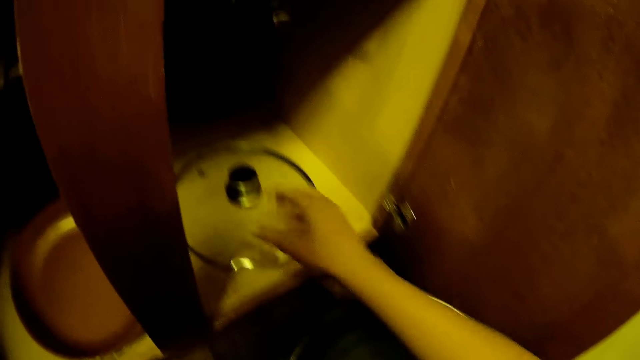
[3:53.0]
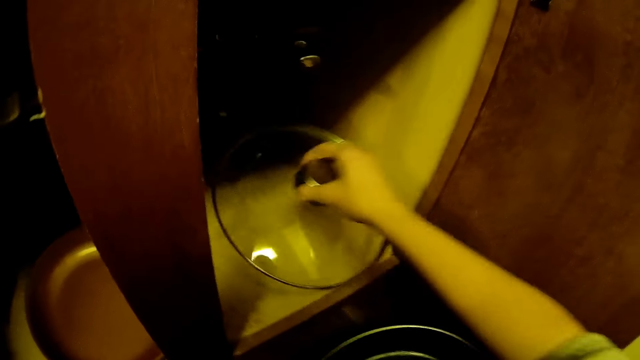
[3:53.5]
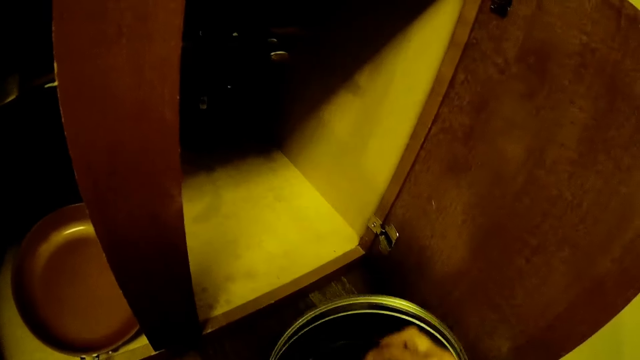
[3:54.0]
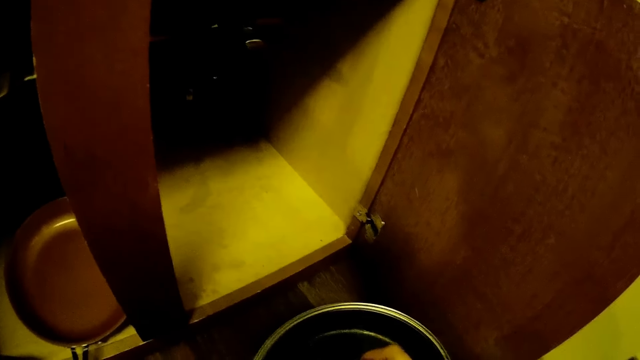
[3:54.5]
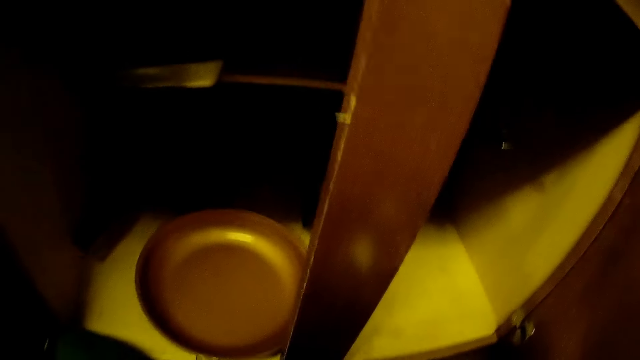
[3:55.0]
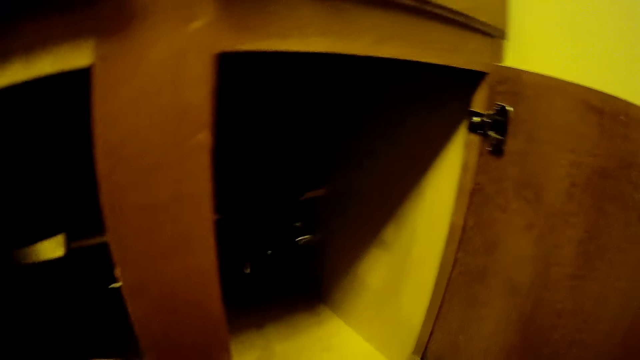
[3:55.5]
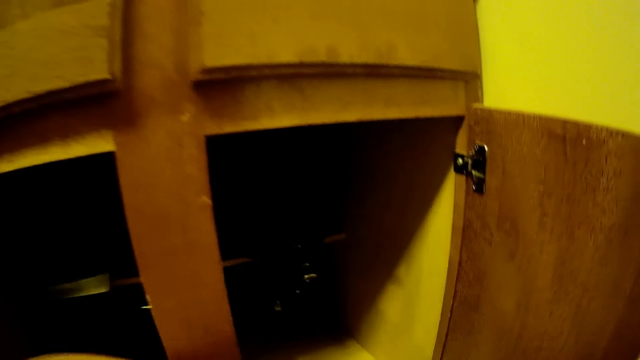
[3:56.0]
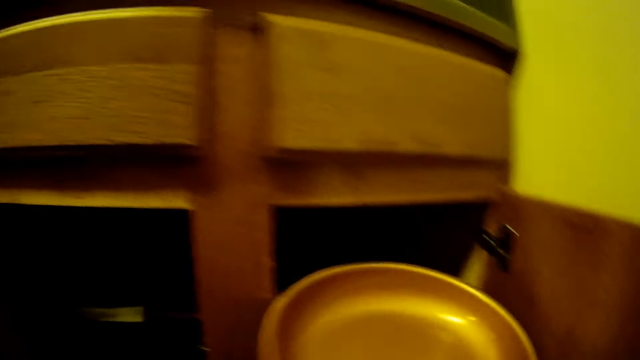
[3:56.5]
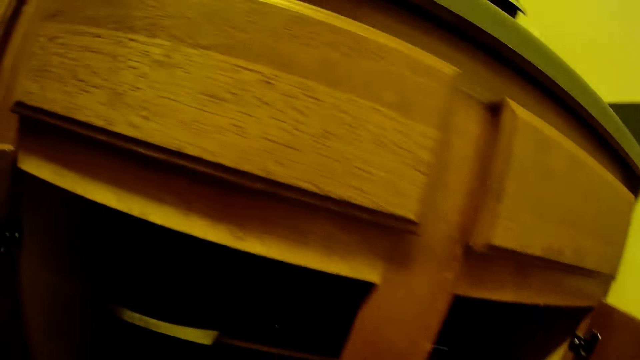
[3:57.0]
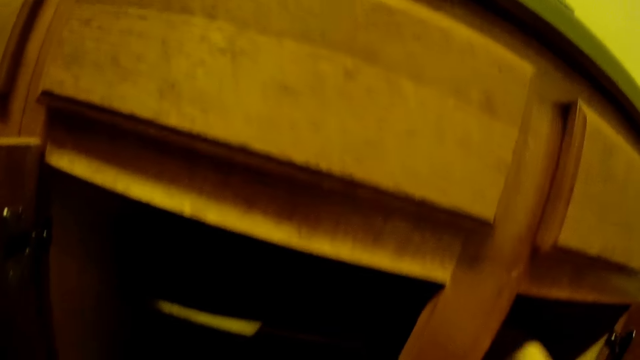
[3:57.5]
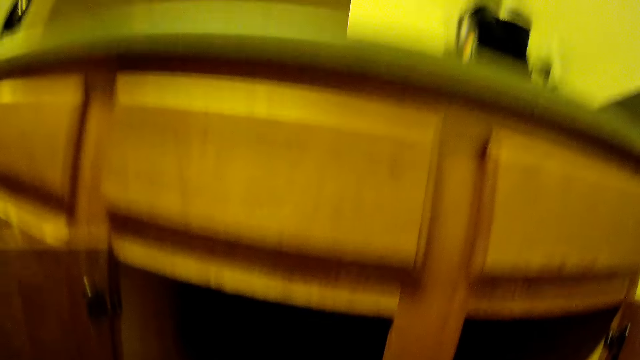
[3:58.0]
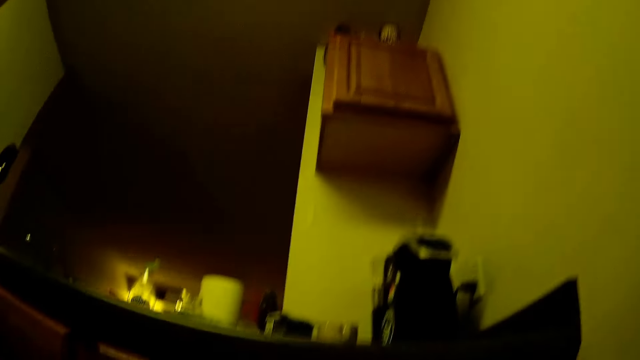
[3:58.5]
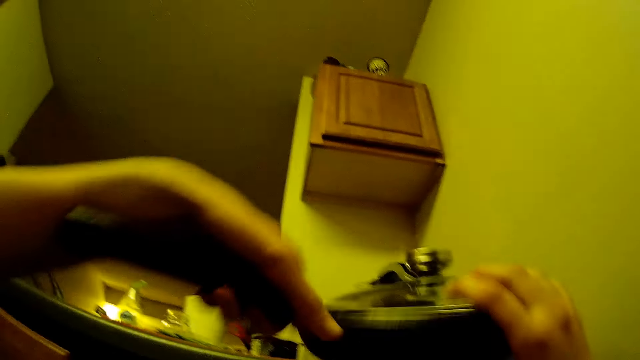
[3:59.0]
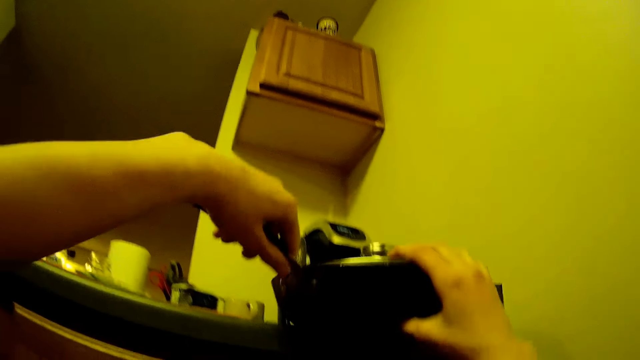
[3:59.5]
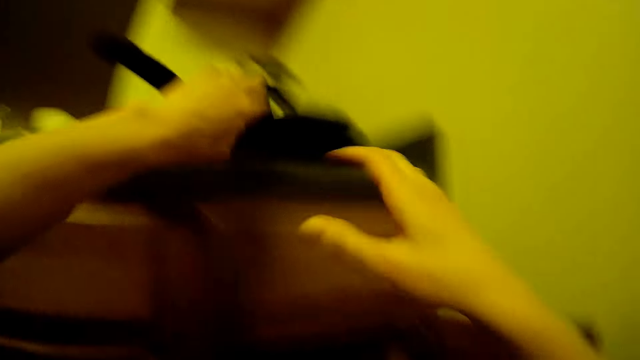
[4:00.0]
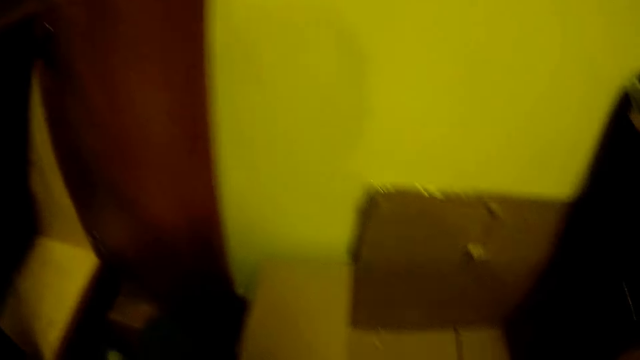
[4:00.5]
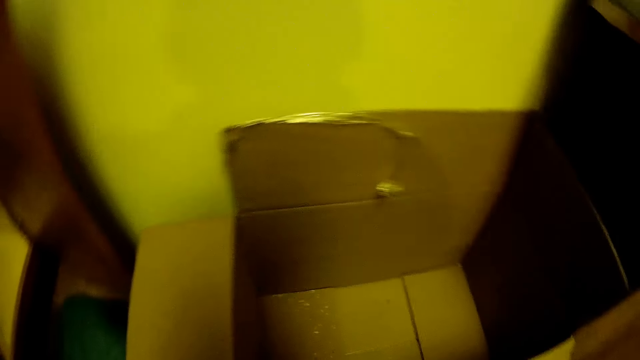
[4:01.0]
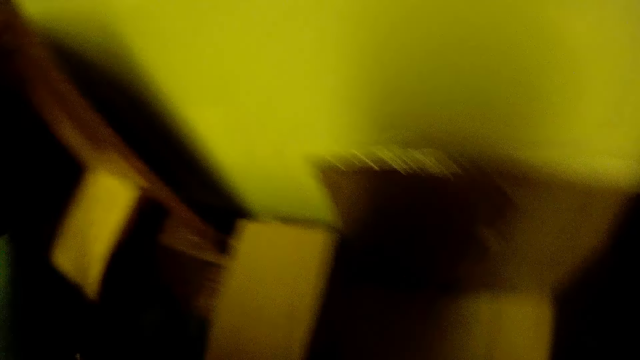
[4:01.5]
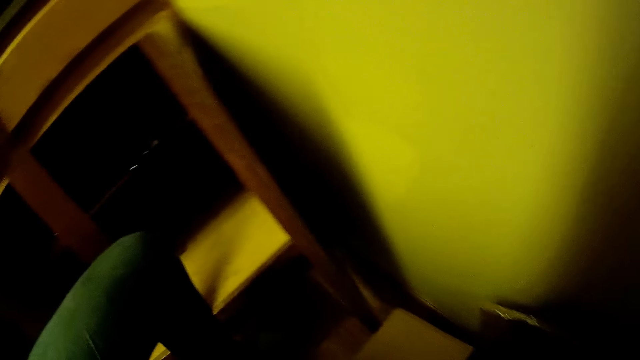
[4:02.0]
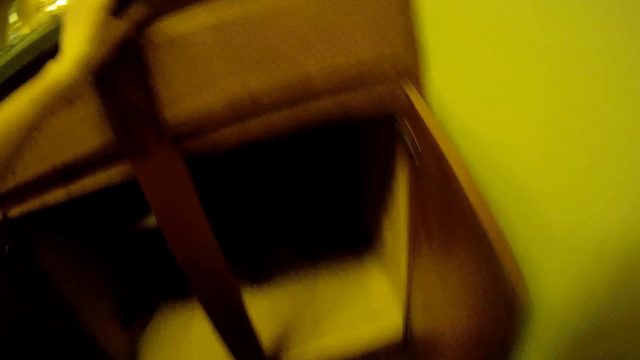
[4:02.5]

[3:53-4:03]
The camera wearer takes the pot cover in the cupboard with his right hand. He drops the pot cover in his right hand on the fry pan in his left hand. He puts a fry pan inside the cupboard with his right hand. He drops the fry pan on the kitchen slab with both hands.

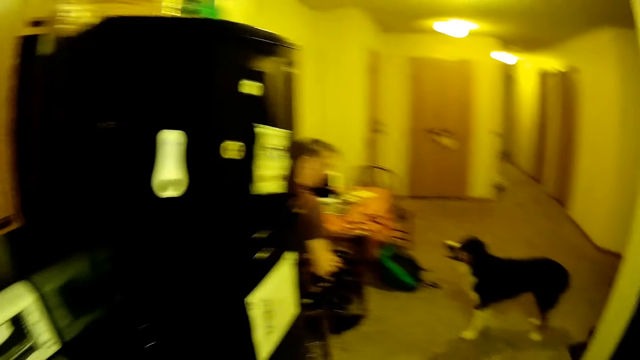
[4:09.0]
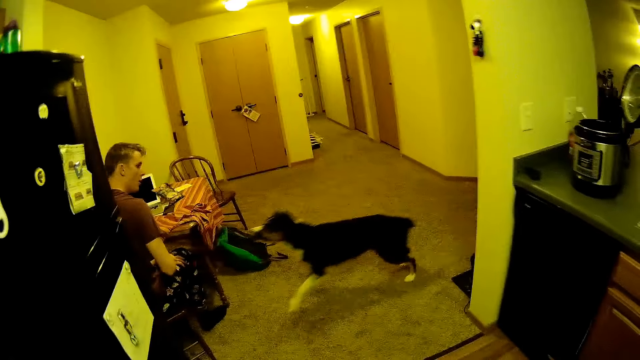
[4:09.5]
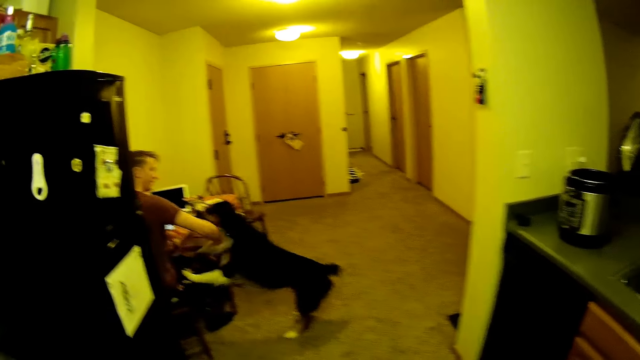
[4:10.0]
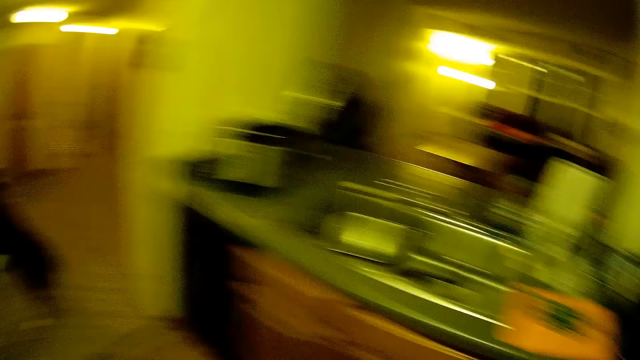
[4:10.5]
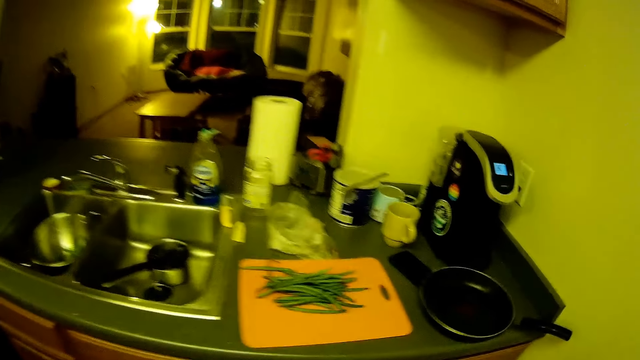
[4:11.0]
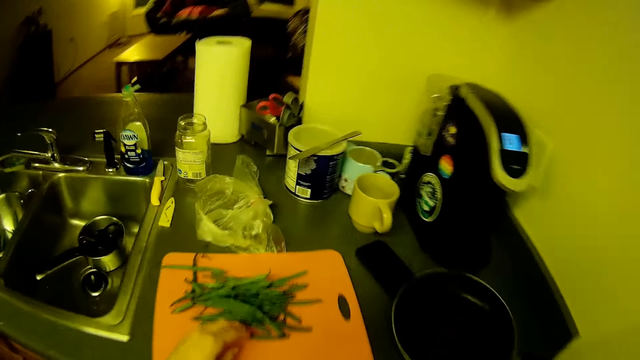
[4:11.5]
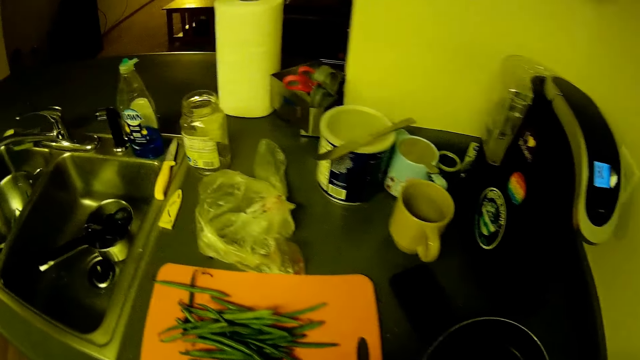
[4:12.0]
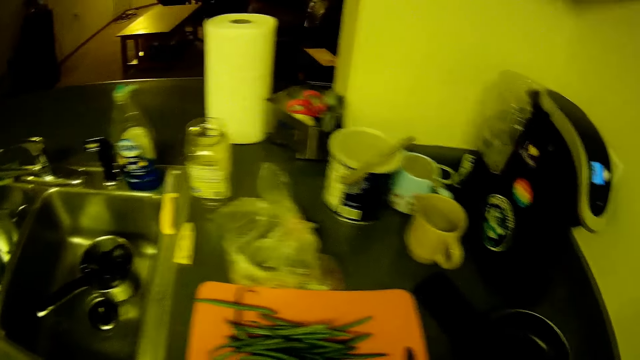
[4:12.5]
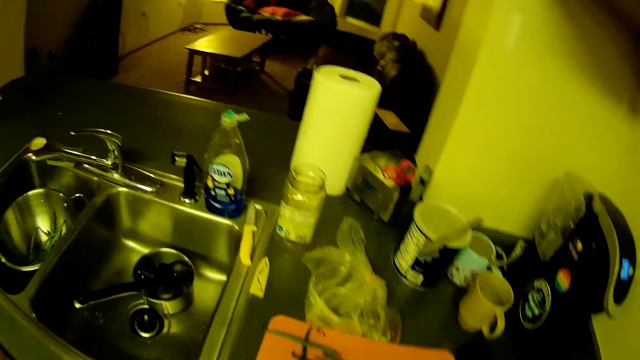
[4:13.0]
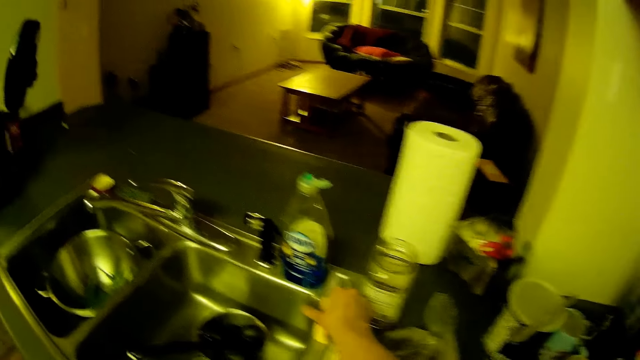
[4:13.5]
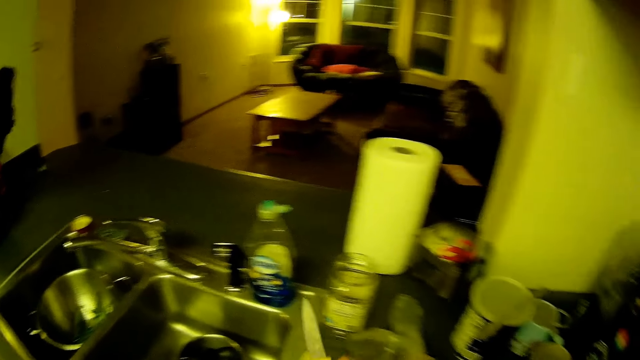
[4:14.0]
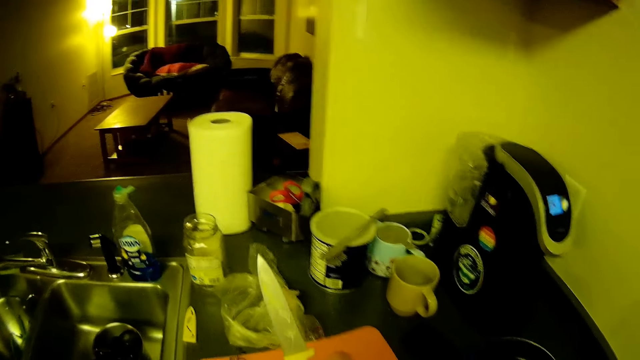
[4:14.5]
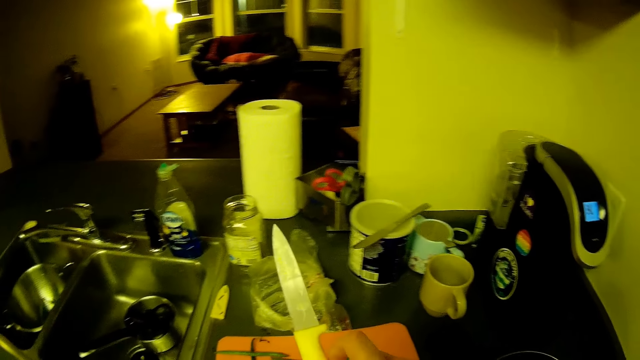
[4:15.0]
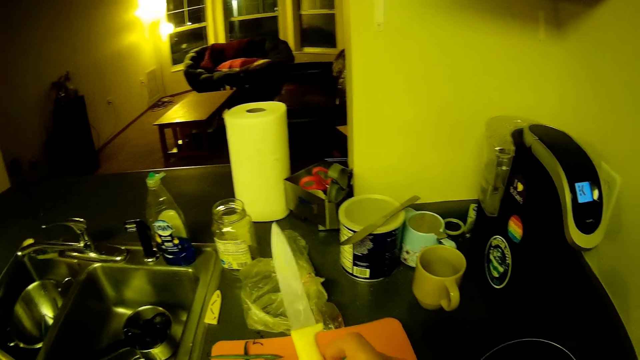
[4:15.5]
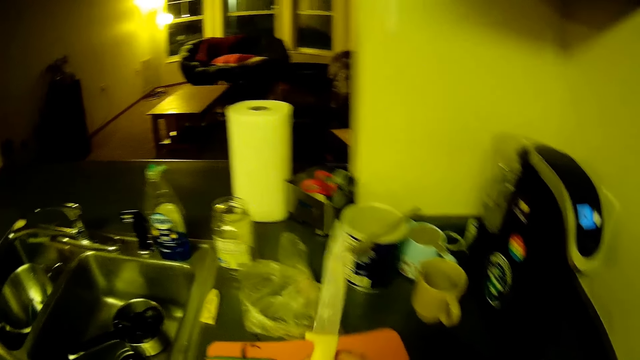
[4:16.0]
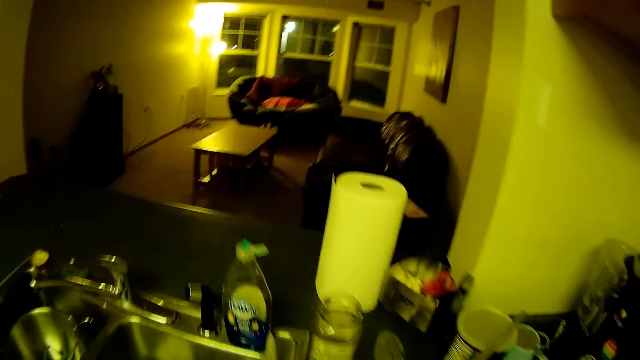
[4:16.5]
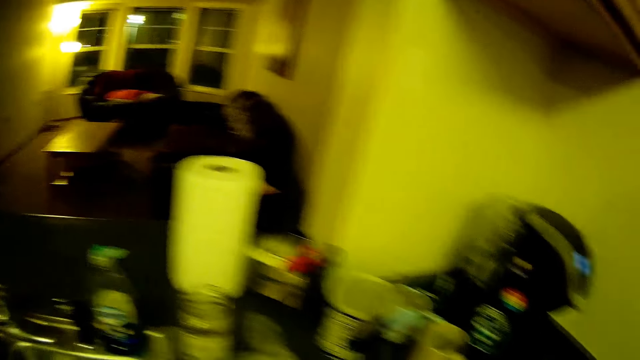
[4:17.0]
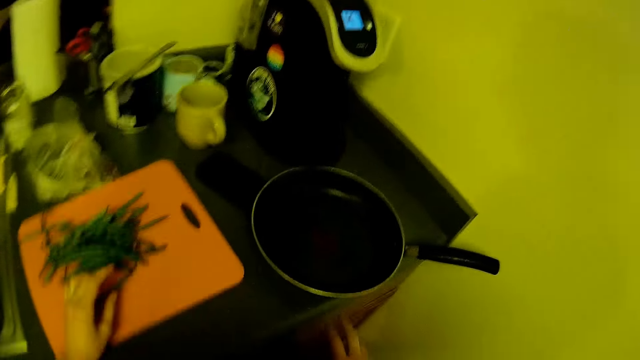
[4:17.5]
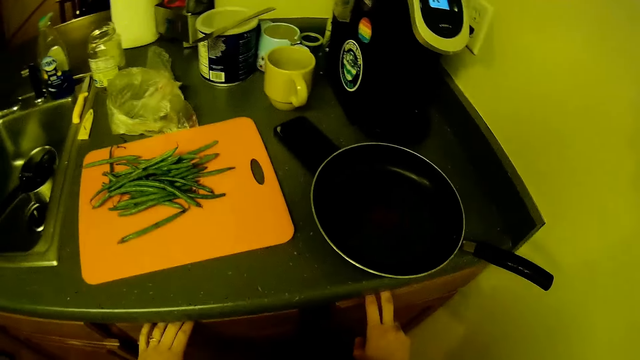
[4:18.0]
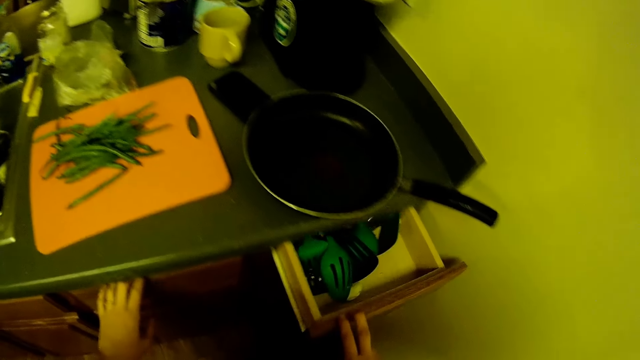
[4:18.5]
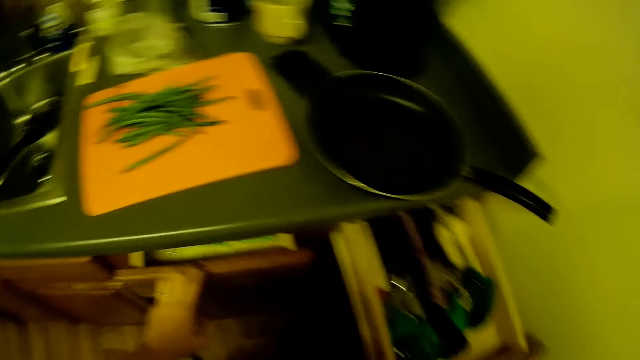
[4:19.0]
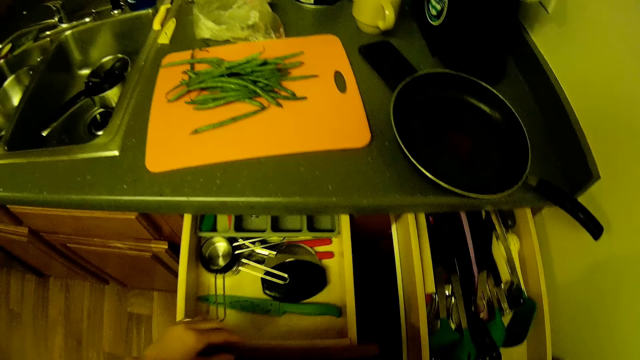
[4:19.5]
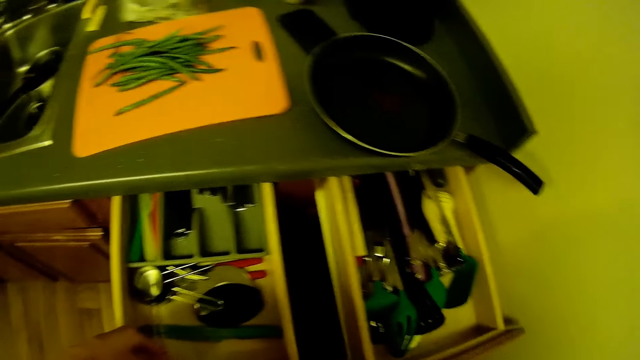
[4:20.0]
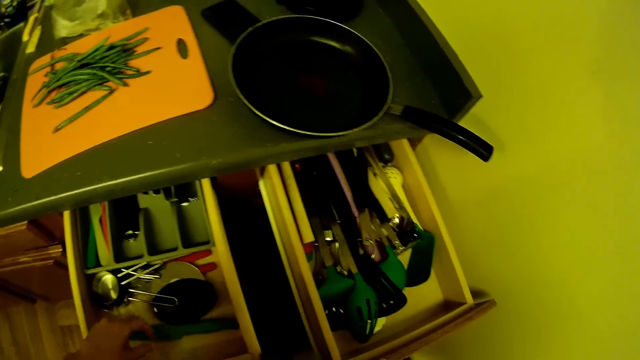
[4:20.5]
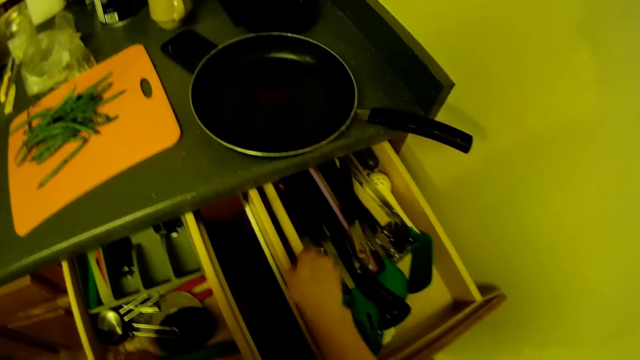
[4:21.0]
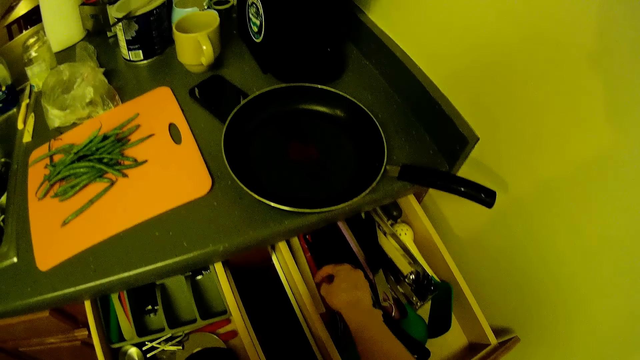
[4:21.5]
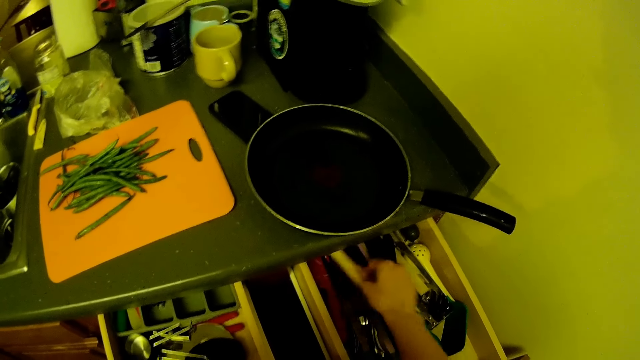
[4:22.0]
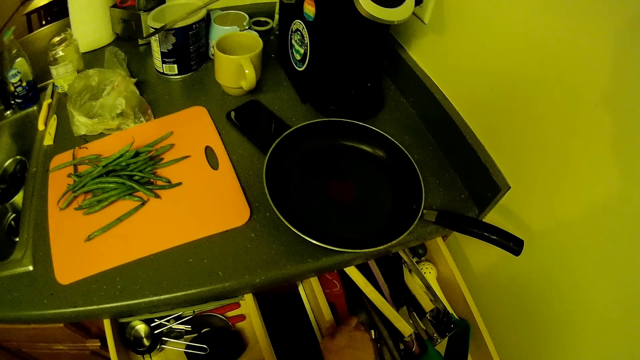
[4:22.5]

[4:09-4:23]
The camera wearer drops the pot cover in his left hand on a slab. A man plays with the dog's legs. The camera wearer turns round. He picks up a knife from the edge of the kitchen sink with his right hand. He drops the knife on the edge of the kitchen sink. He opens a drawer with his right hand. He opens a drawer with his left hand. He adjusts some knives in the drawer with his right hand.
